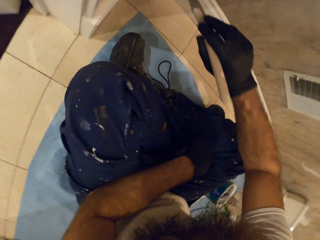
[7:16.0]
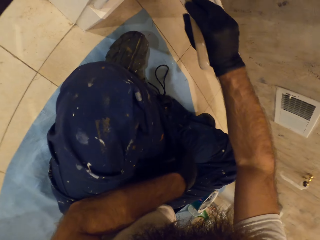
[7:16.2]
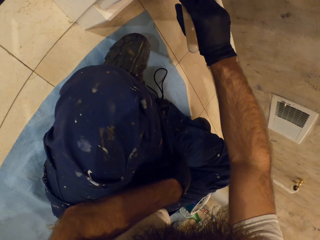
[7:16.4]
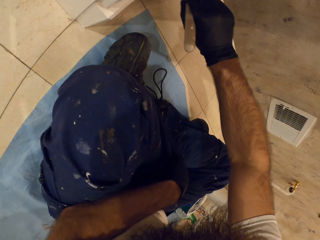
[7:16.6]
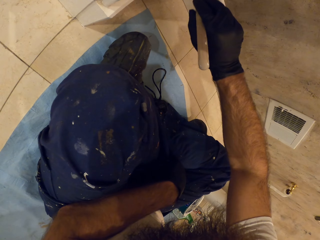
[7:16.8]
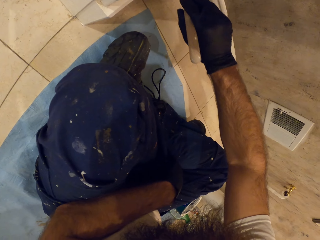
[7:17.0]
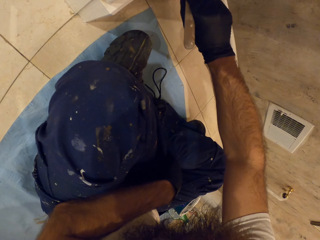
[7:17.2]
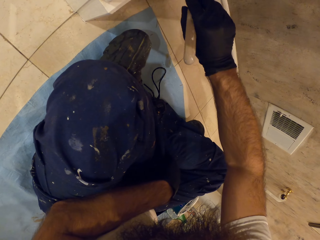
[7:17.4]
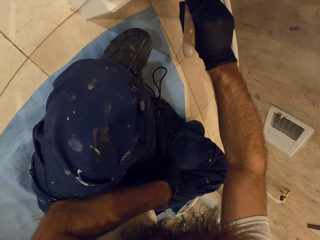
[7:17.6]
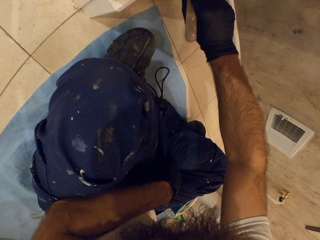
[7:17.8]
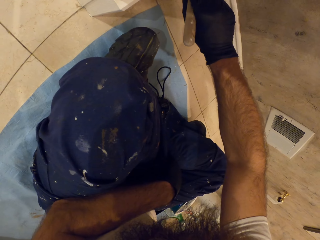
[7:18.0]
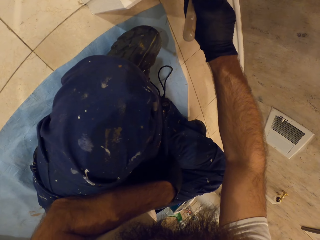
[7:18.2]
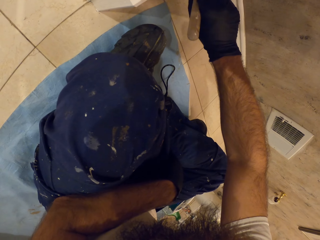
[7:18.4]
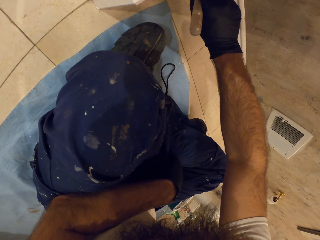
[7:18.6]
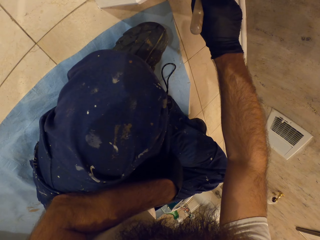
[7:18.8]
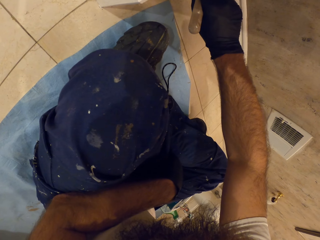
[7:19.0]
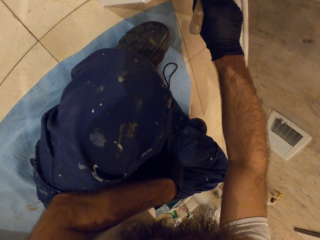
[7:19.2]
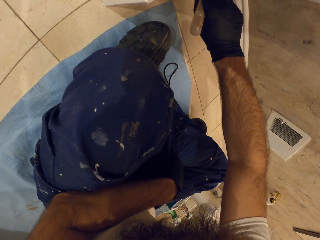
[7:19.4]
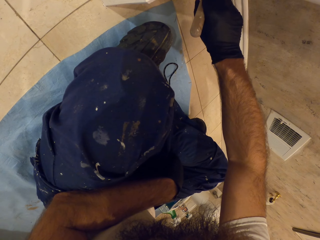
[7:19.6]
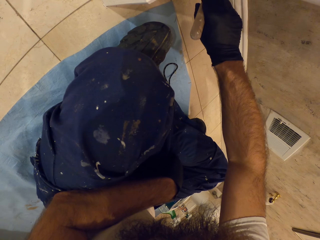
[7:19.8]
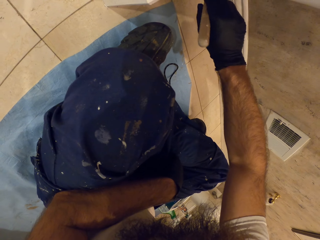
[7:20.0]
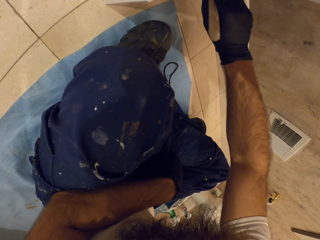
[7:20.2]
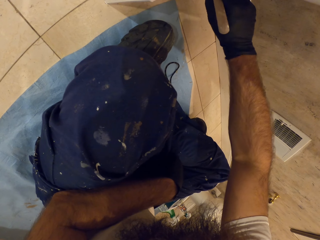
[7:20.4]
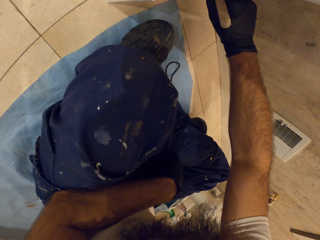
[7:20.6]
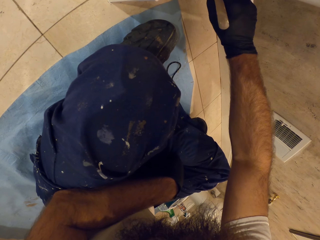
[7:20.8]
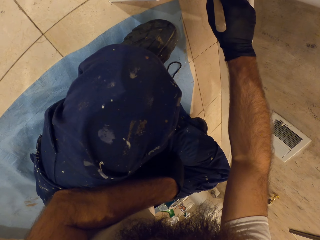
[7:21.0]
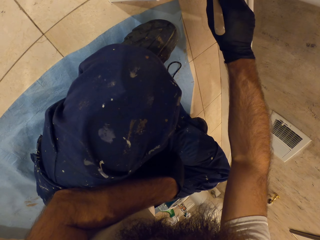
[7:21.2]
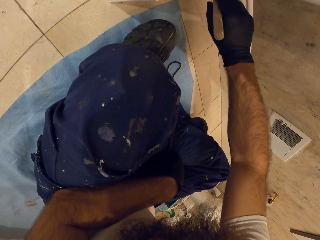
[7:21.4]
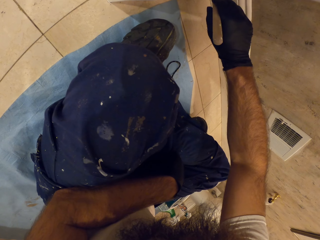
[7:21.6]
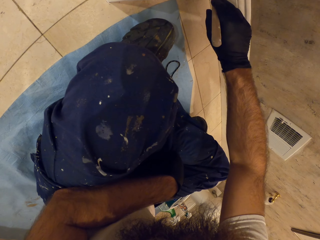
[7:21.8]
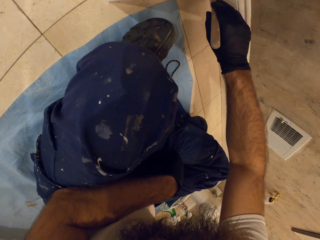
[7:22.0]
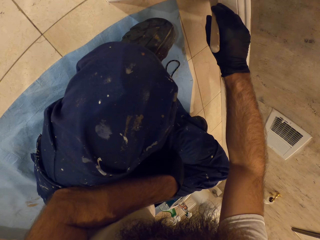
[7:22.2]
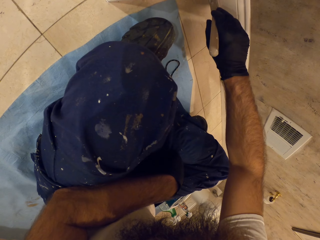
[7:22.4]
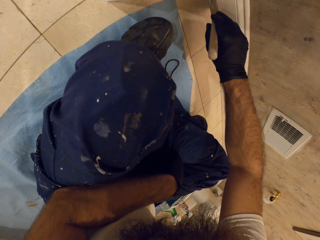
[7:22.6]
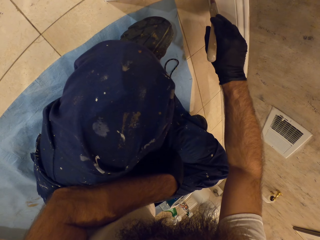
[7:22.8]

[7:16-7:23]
The camera wearer paints the wall cap with the paint brush in his right hand.

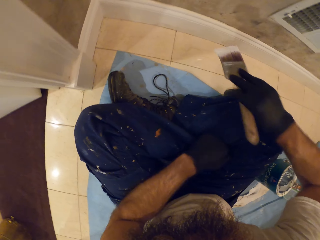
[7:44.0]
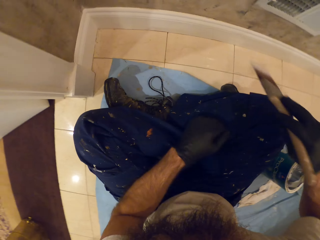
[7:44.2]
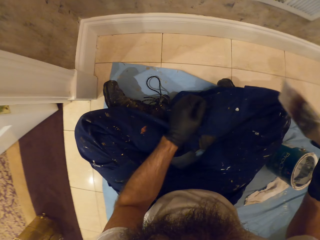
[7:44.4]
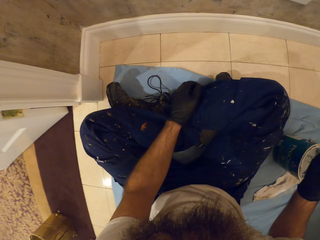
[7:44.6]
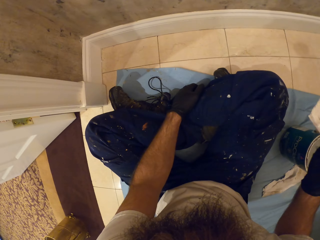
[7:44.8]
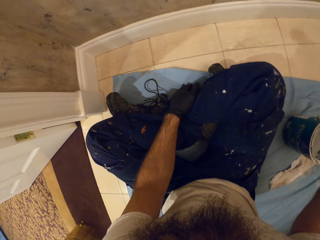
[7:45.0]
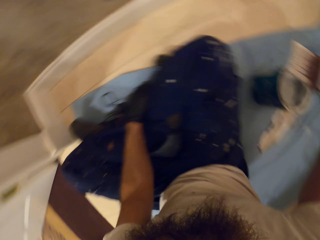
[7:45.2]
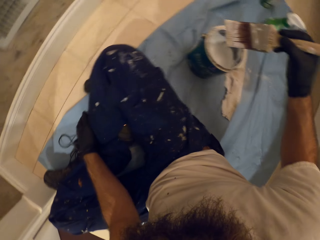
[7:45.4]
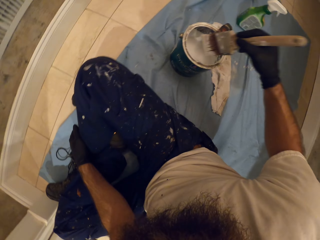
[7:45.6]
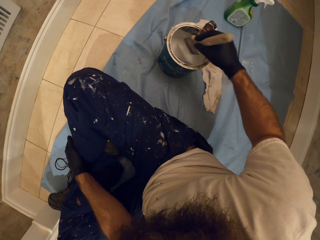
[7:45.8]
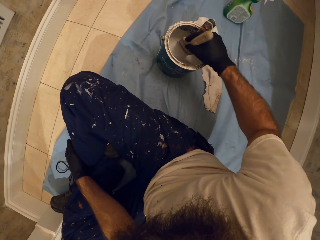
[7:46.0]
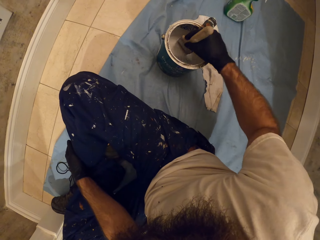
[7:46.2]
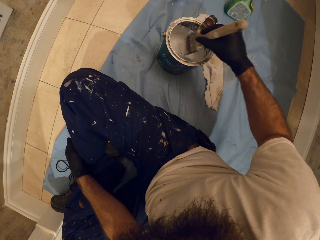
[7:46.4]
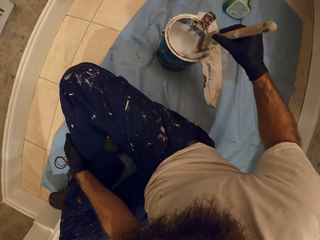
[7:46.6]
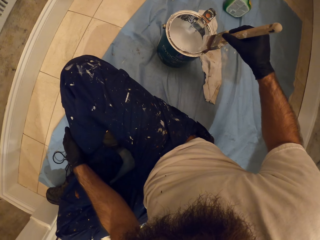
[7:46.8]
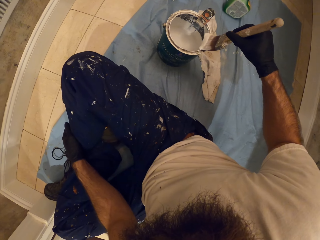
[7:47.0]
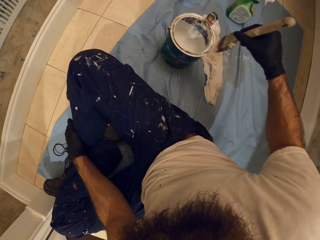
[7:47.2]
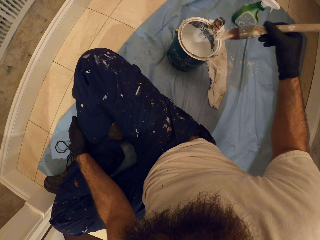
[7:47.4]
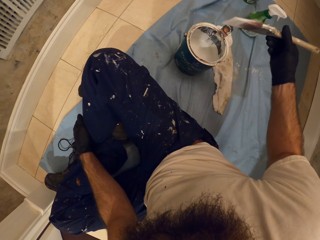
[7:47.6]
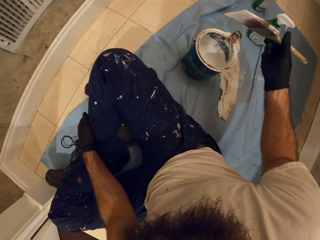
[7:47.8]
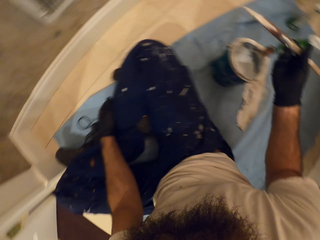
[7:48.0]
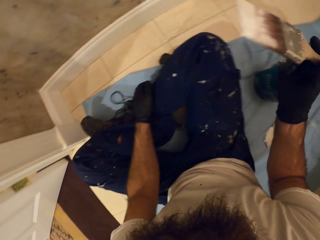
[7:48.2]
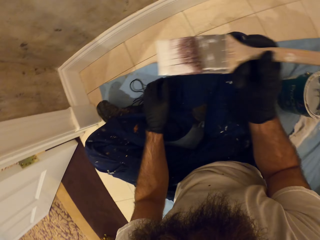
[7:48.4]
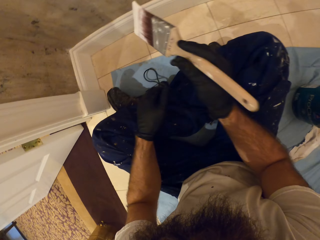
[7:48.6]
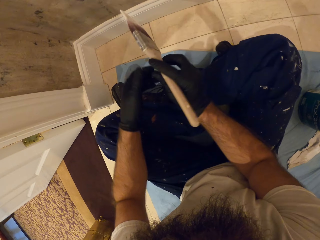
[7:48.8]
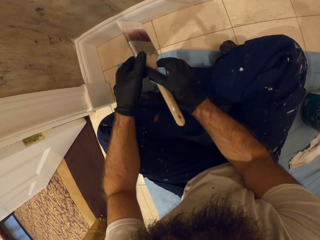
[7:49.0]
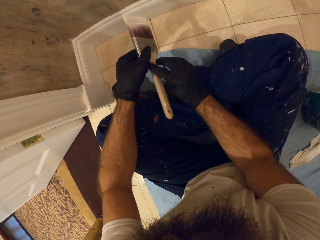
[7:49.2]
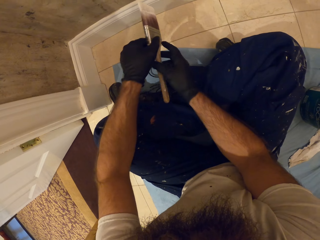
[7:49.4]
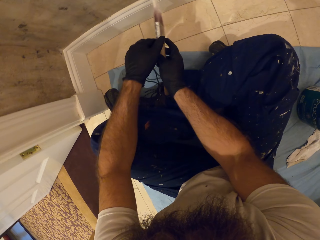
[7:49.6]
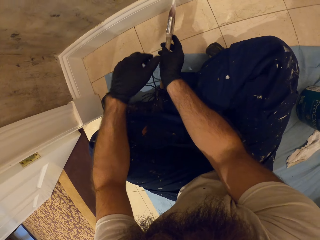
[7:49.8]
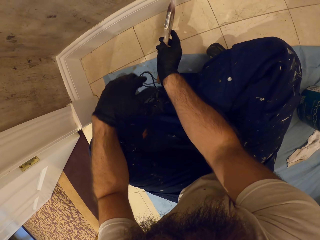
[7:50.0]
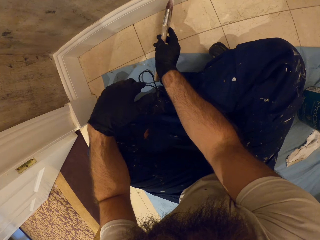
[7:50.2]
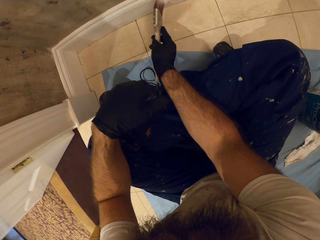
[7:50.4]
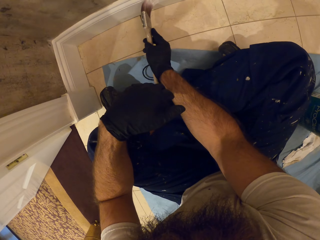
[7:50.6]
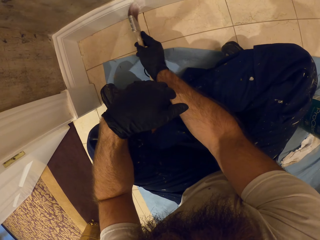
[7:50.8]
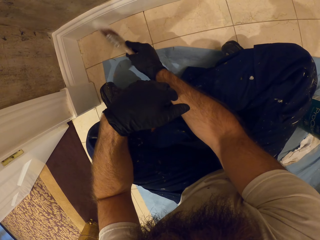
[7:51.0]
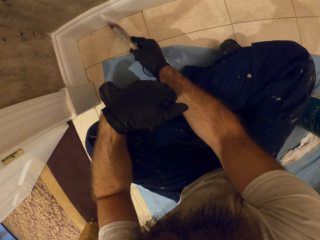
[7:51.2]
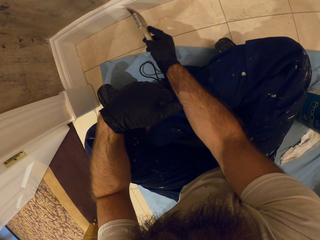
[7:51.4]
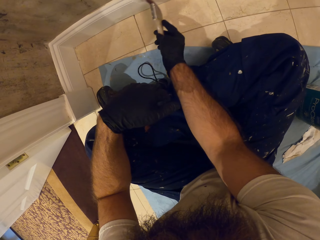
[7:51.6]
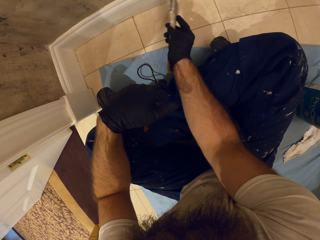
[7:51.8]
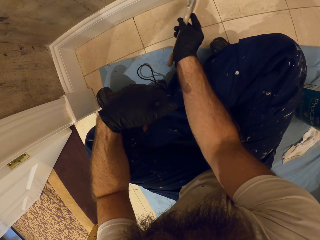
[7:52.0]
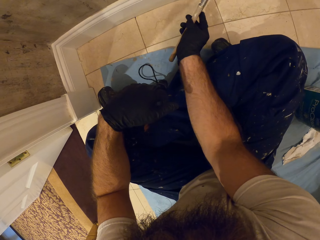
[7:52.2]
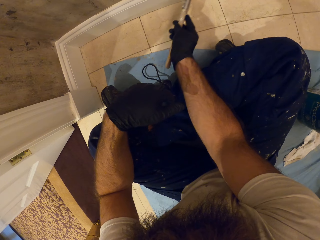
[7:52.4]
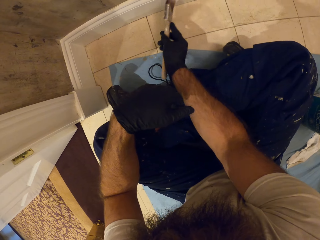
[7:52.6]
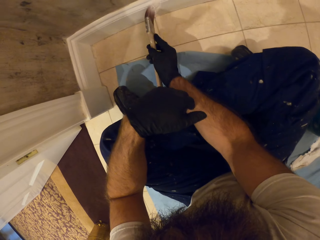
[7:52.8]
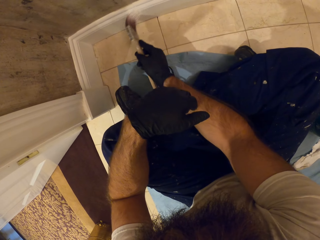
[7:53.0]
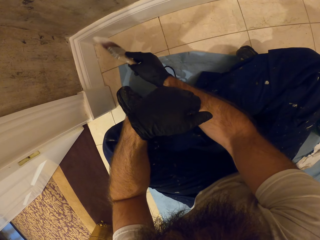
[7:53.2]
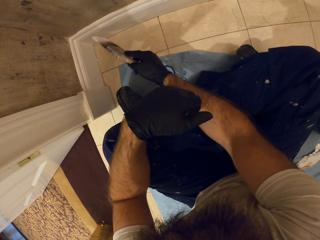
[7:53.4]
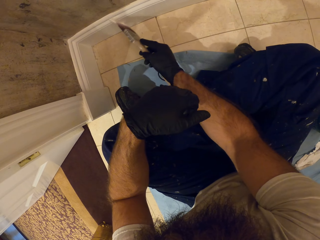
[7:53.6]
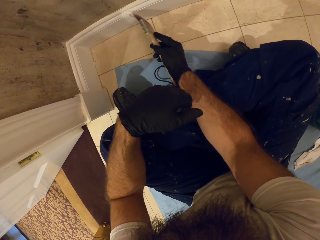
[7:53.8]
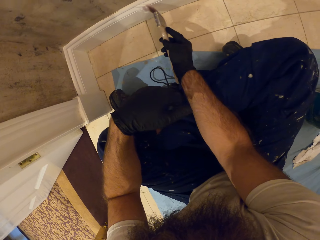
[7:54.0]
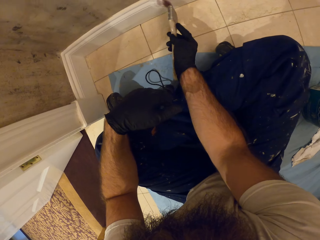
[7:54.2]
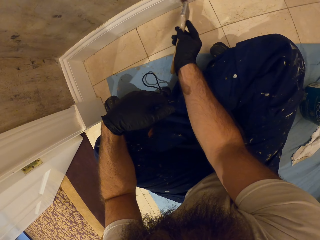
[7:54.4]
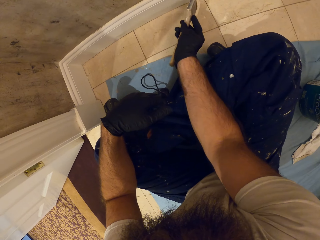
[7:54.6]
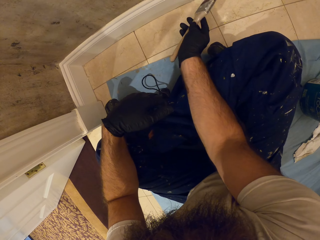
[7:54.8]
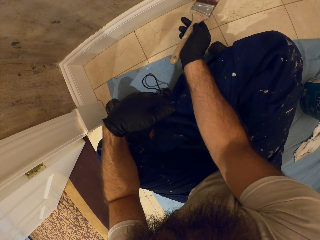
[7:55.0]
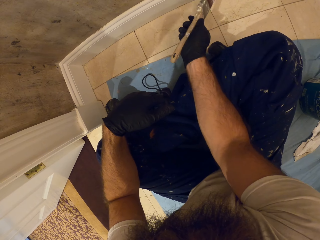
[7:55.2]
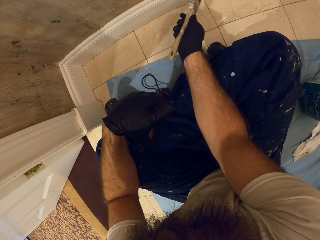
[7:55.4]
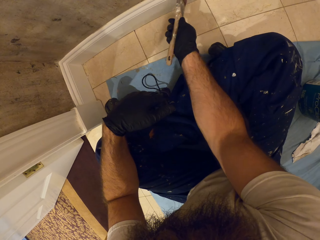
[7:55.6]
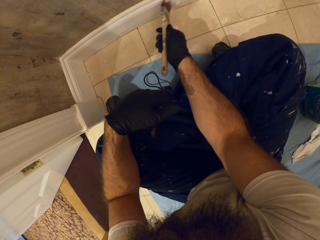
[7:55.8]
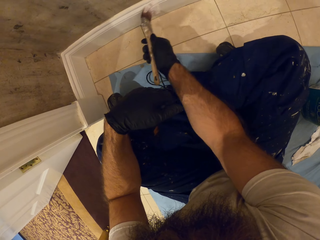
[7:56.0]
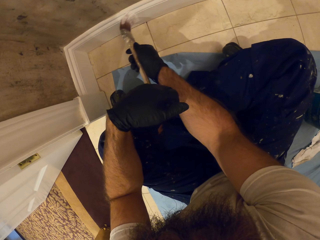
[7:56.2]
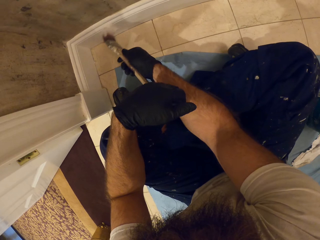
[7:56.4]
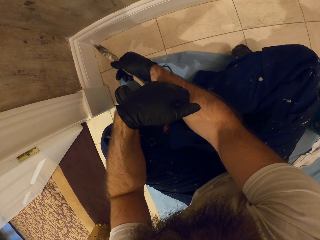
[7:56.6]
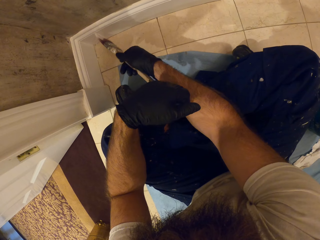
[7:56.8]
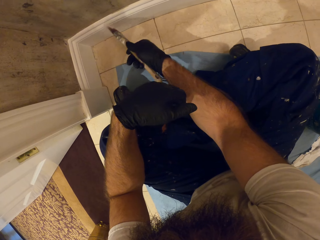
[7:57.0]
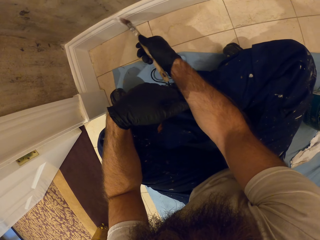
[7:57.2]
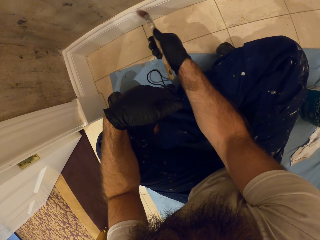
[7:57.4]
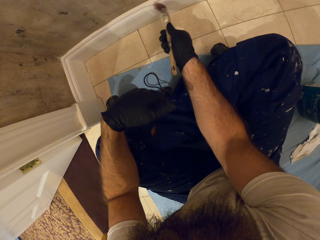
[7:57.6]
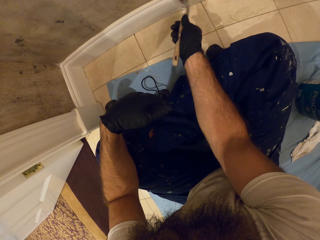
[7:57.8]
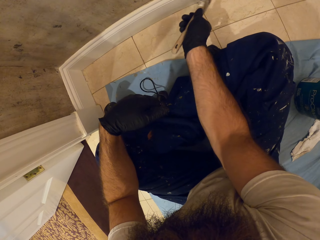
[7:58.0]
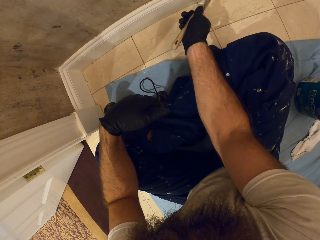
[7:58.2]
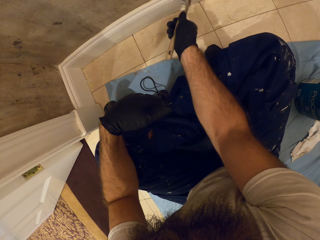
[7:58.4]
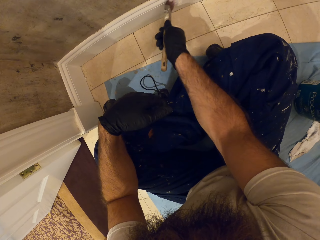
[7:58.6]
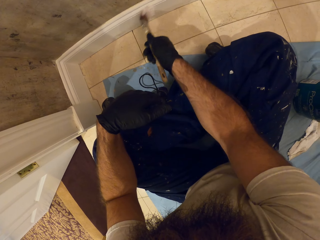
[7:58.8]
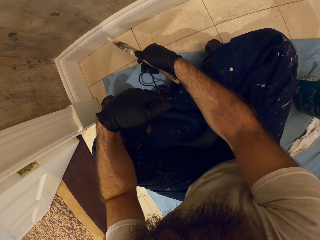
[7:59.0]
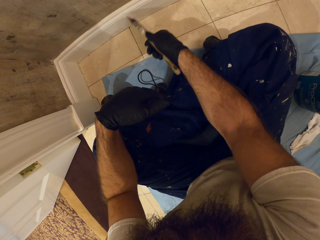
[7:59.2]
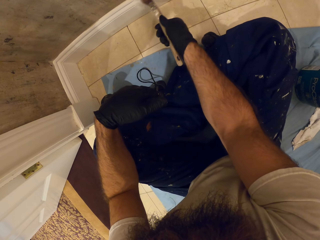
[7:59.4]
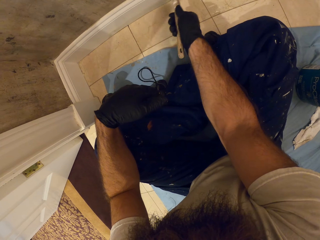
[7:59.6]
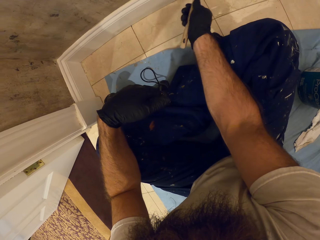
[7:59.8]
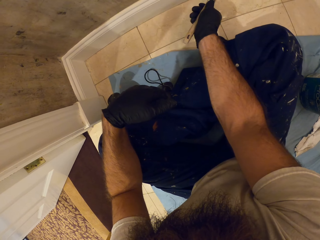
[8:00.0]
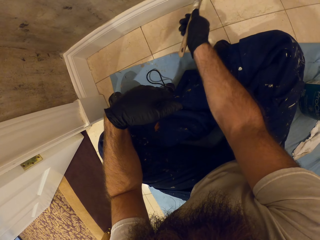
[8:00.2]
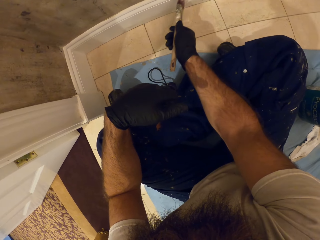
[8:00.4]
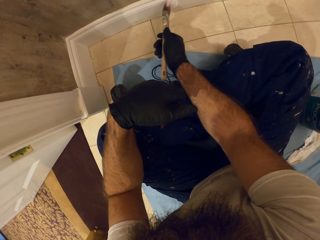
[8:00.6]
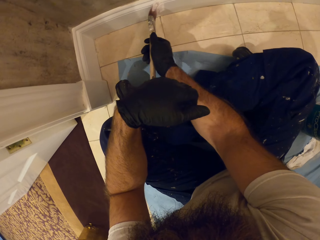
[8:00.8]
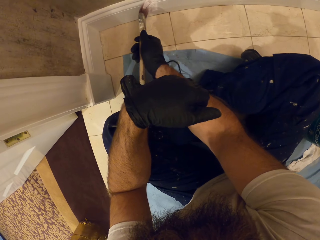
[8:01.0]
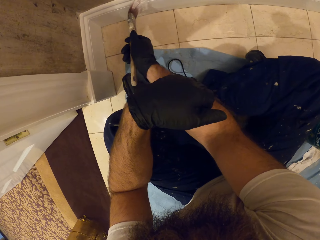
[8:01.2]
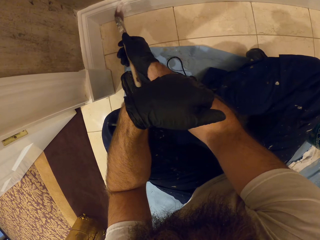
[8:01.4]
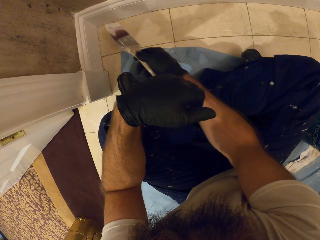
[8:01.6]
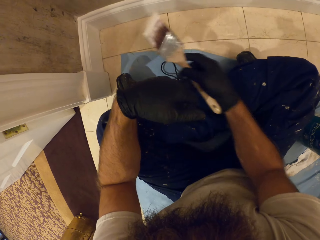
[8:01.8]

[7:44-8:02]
The camera wearer dips the paint brush in the paint bucket with his right hand. He wipes excess paint on the paint brush. He dabs the paint brush in the paint bucket with his right hand. He holds the paint brush with both hands. He paints the wall cap with the paint brush in his right hand.
